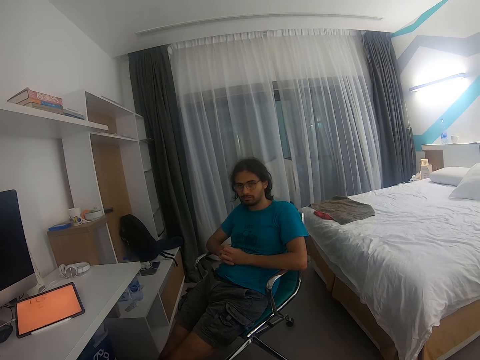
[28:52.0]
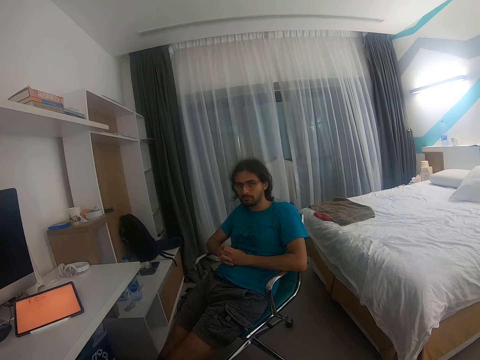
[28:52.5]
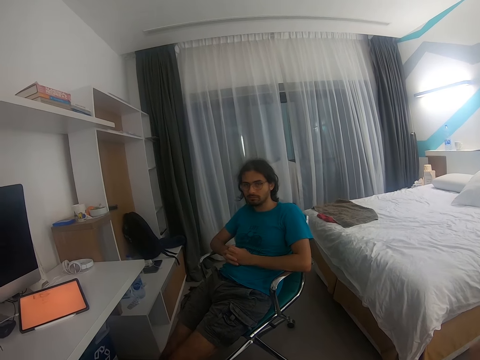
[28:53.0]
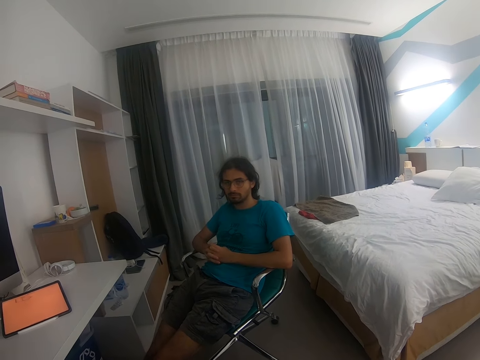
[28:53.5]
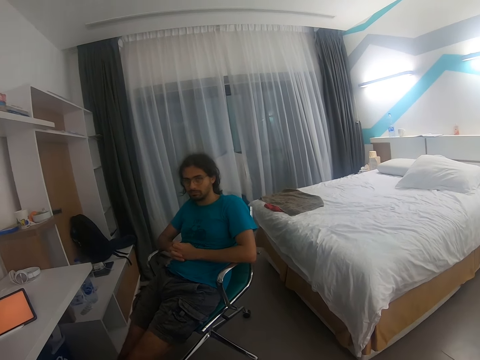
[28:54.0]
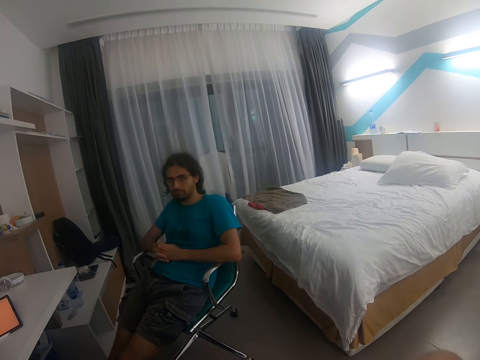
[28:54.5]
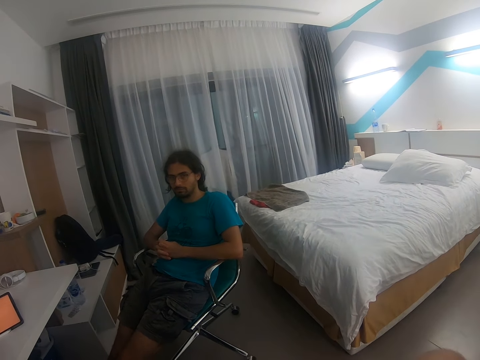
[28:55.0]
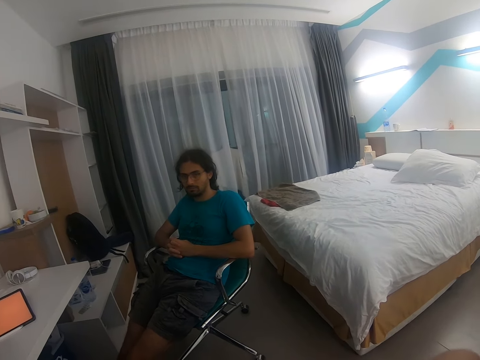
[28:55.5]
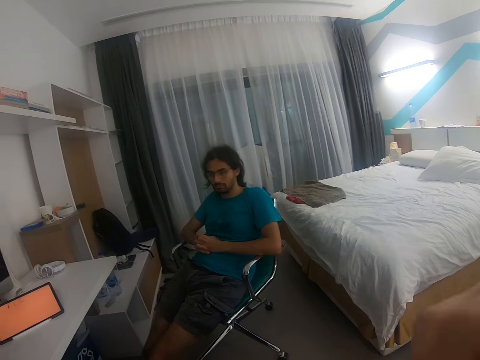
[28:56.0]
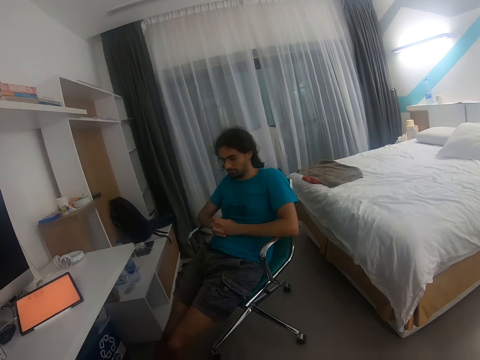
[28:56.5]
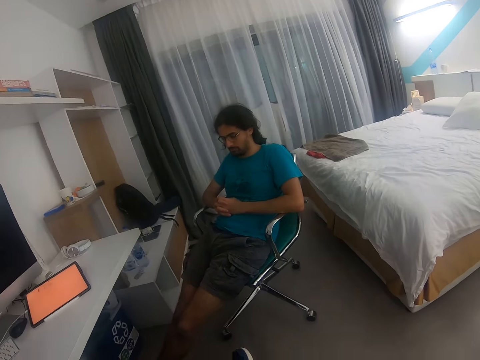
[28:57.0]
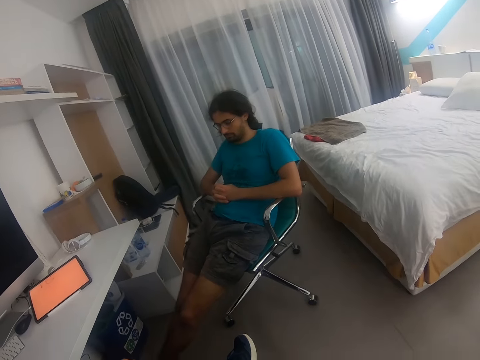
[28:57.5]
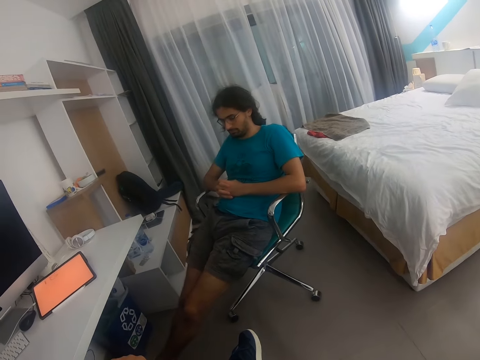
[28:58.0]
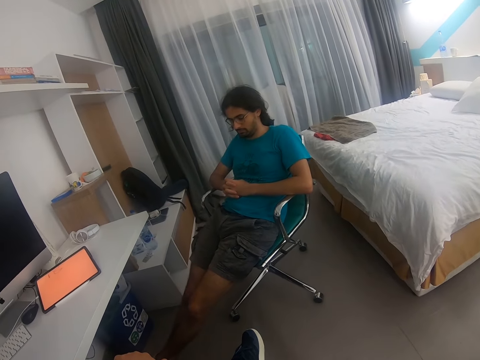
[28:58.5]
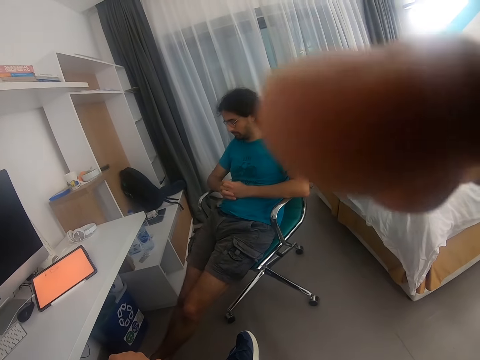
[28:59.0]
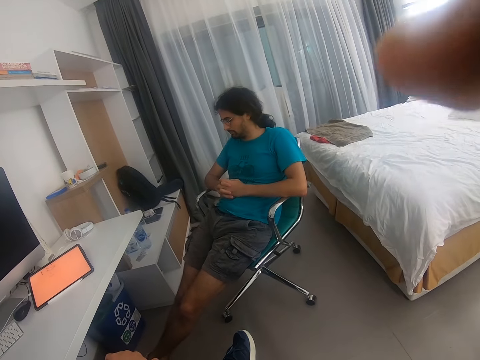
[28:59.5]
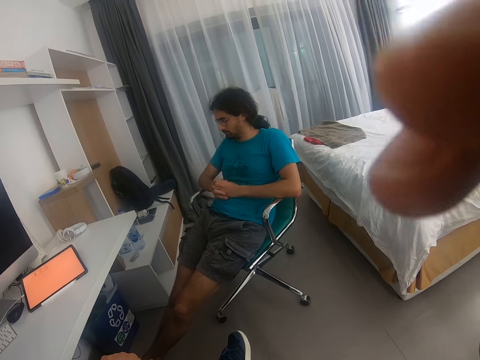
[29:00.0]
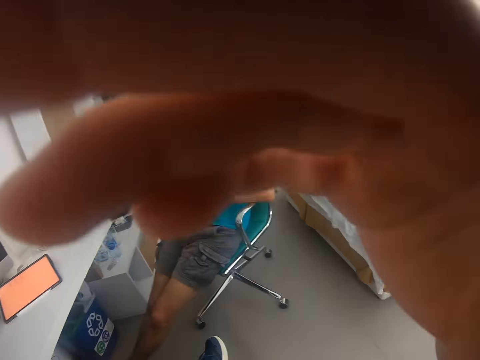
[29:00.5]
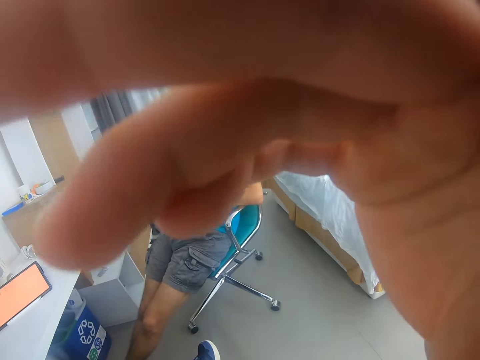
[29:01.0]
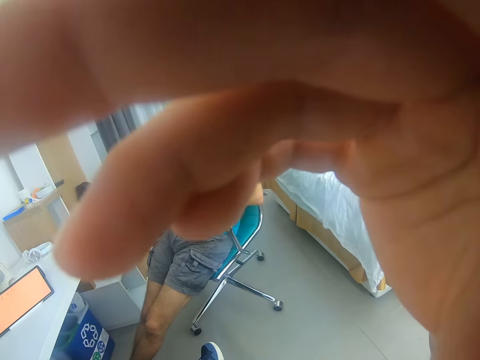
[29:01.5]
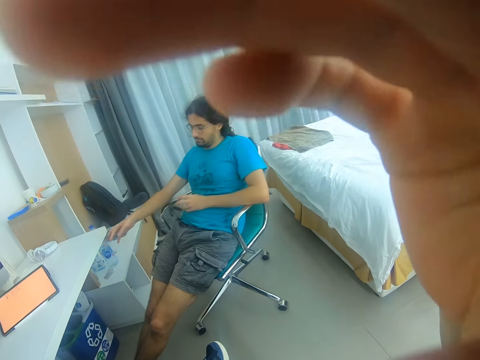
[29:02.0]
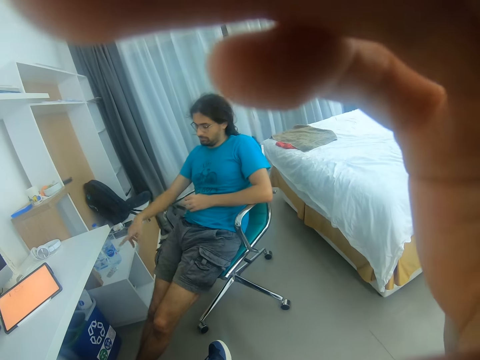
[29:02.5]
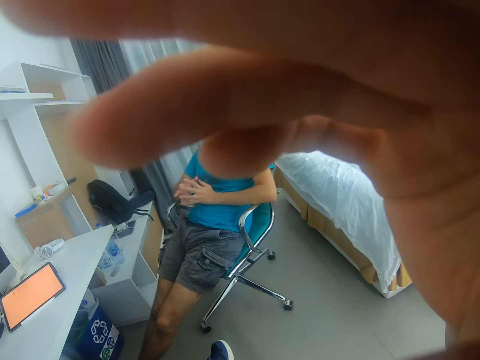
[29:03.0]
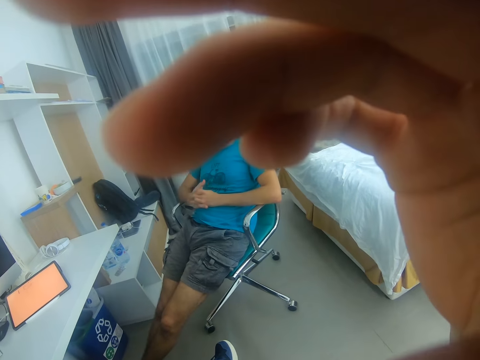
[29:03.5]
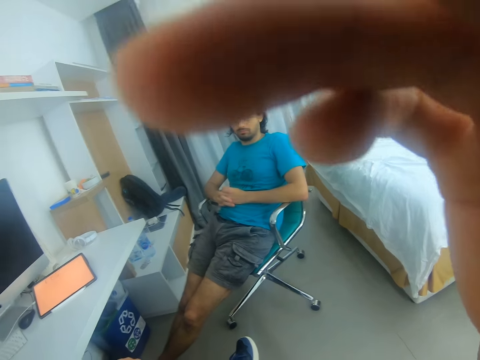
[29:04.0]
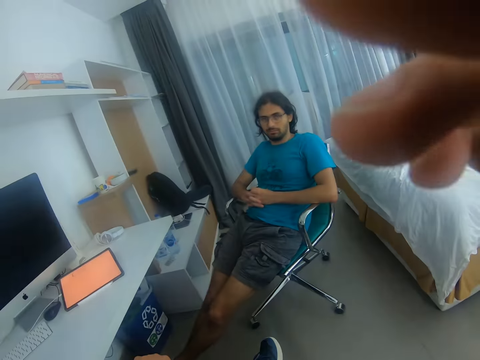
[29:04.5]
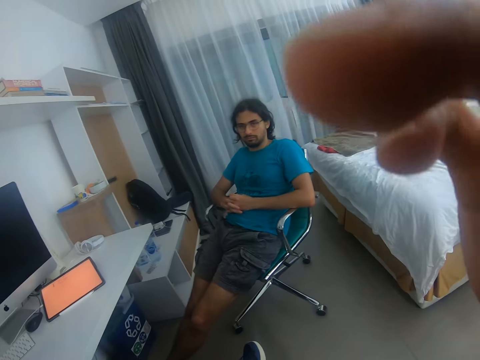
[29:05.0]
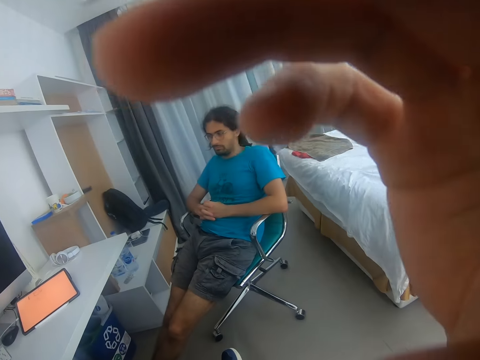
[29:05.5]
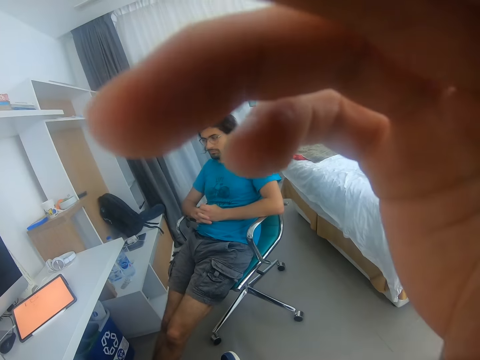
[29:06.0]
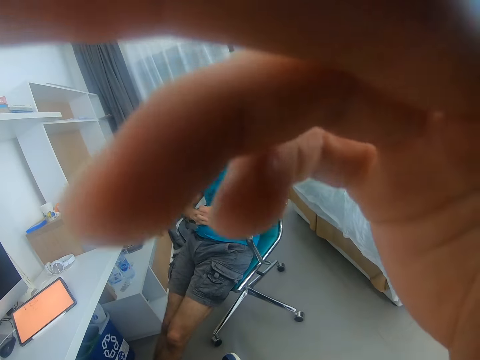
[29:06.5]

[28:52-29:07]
The camera wearer looks around. He shows off his hand. A man touches the edge of the table.

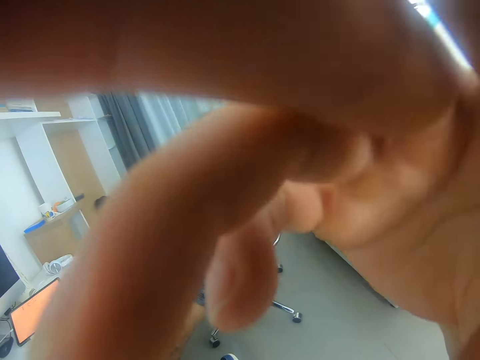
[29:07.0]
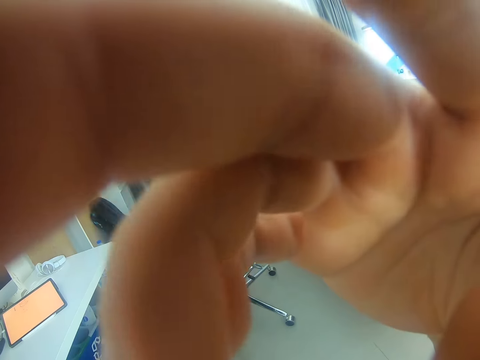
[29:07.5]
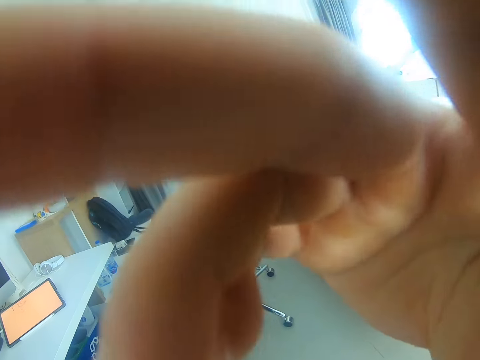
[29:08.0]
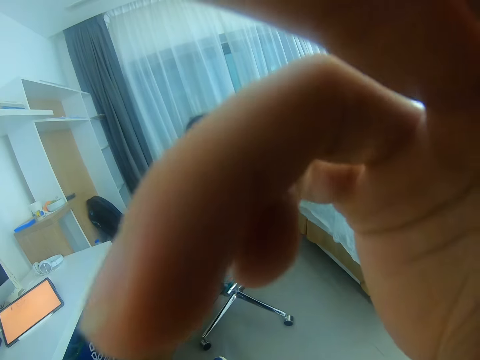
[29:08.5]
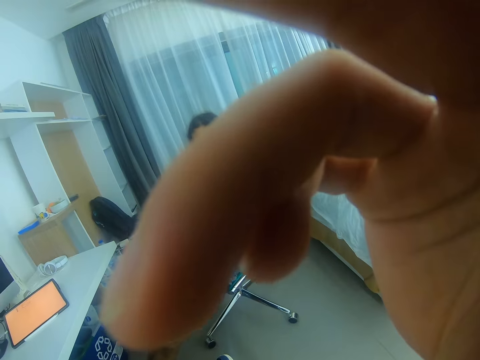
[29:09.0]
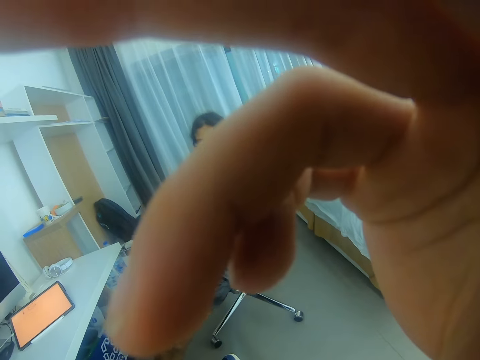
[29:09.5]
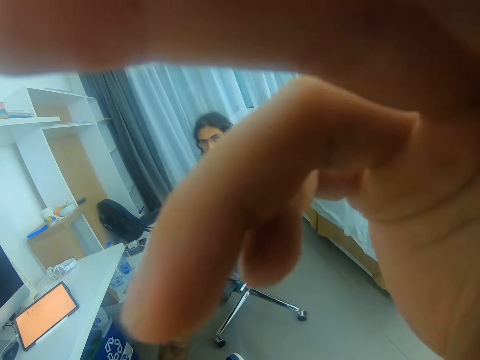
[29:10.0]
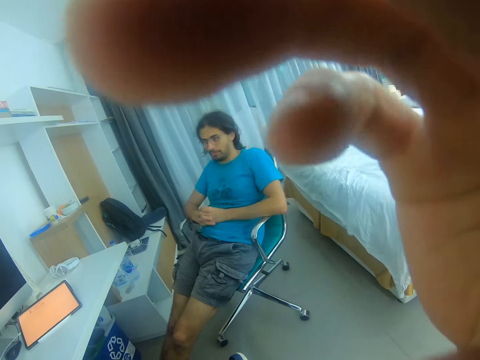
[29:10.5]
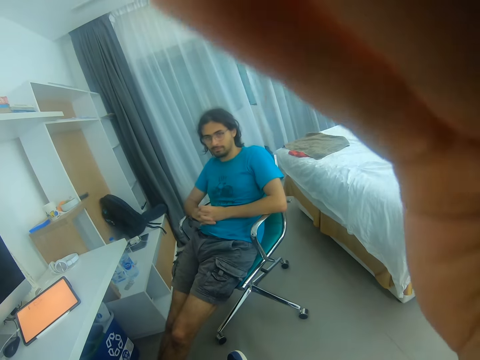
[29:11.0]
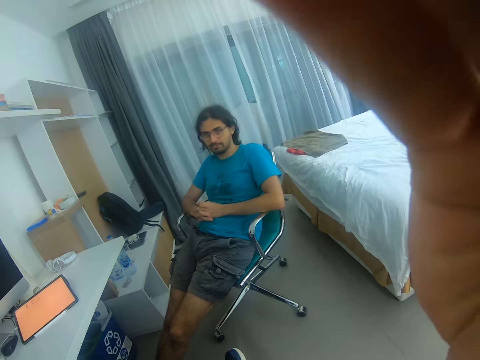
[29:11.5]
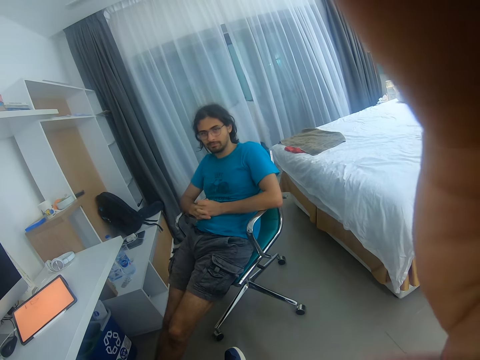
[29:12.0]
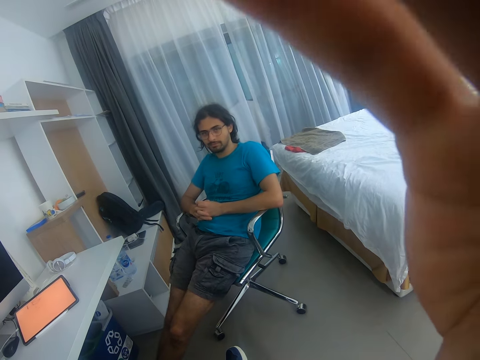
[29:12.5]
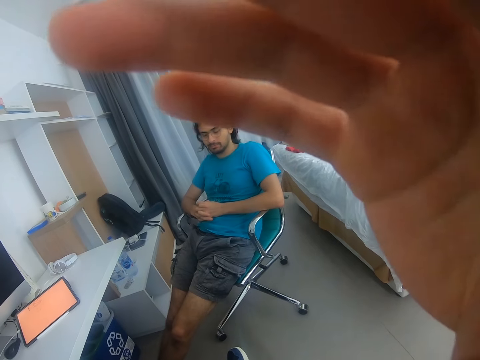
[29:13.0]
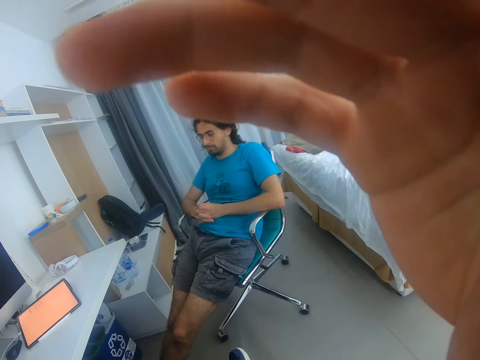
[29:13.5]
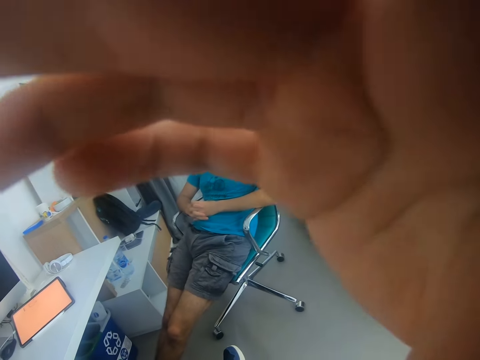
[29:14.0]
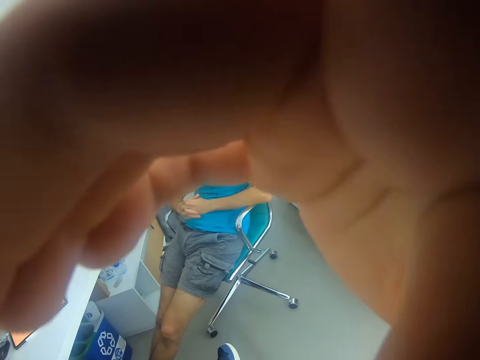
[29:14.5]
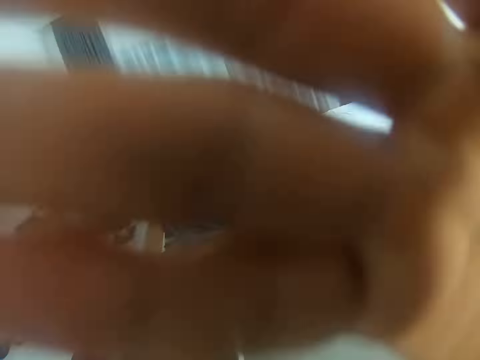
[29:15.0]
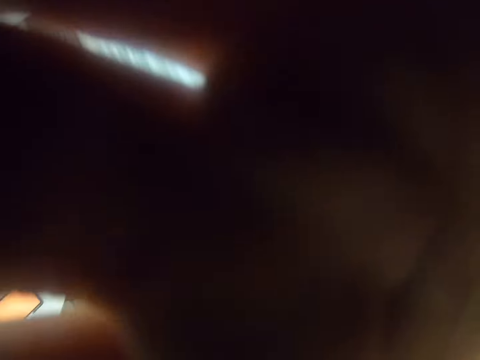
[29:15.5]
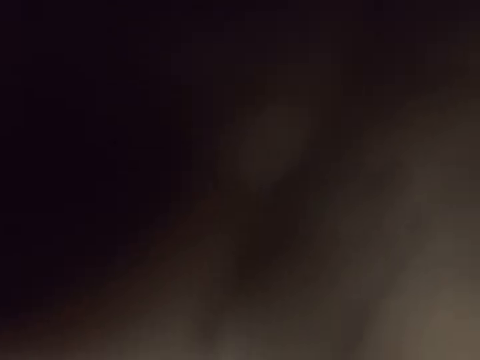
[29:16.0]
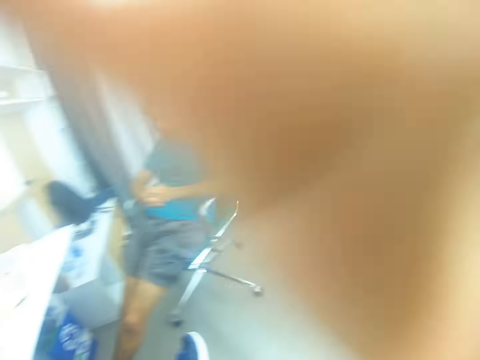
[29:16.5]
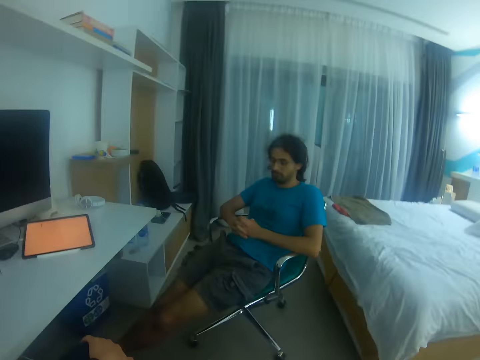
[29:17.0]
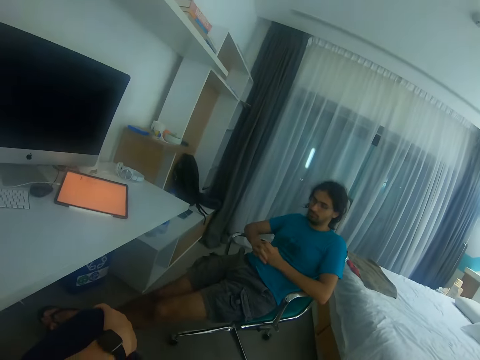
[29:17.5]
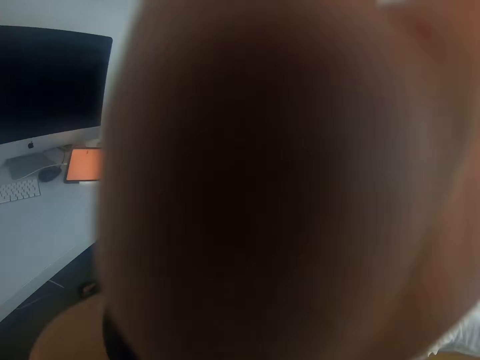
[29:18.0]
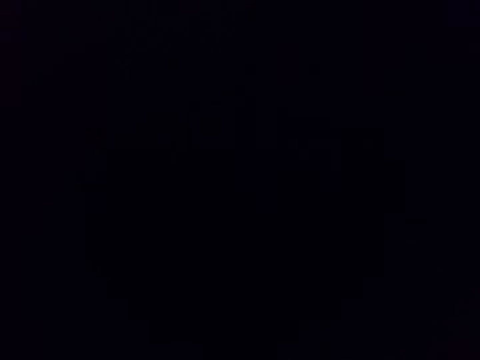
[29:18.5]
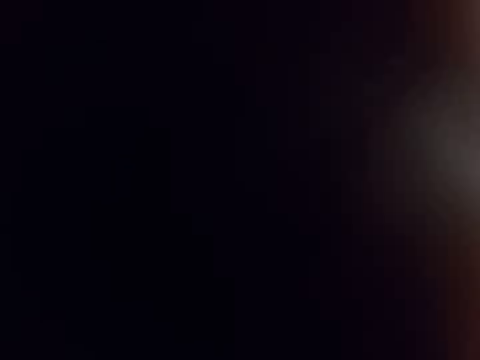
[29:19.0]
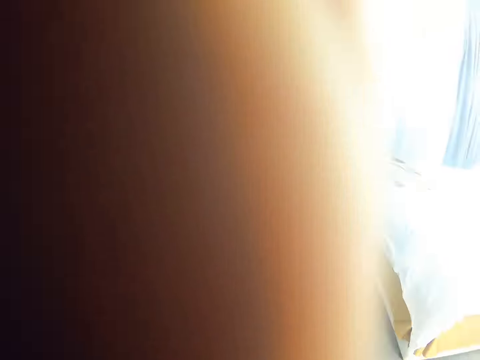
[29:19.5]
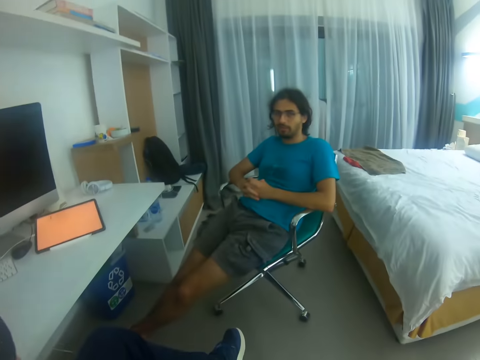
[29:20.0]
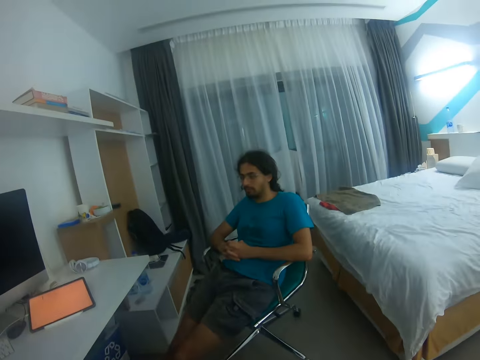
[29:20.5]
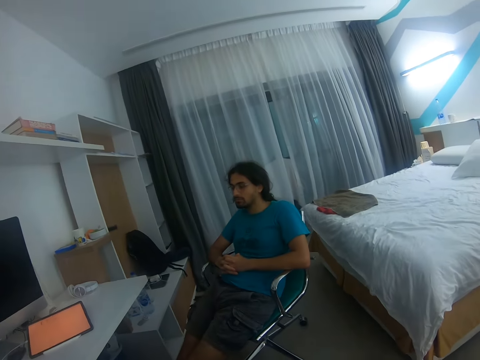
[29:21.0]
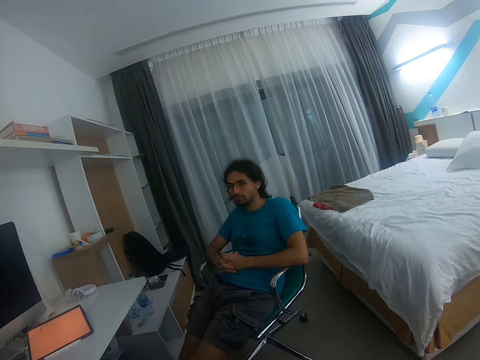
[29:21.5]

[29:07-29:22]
The camera wearer adjusts the camera with his right hand. He covers the camera with his right hand. He touches the camera with his left hand. He covers the camera with his left hand.
